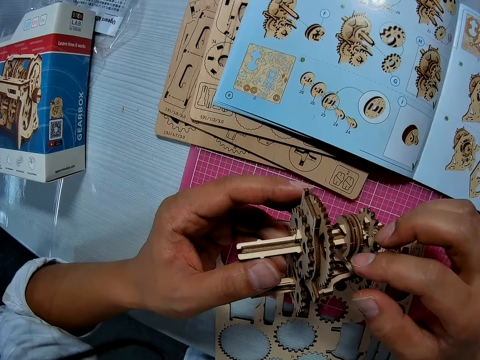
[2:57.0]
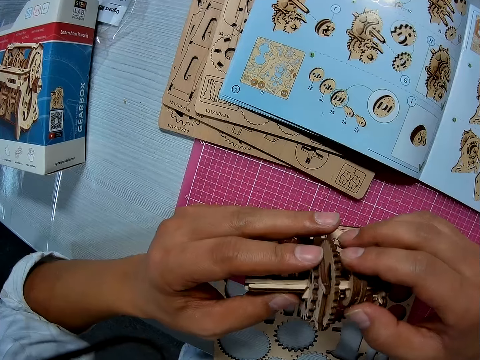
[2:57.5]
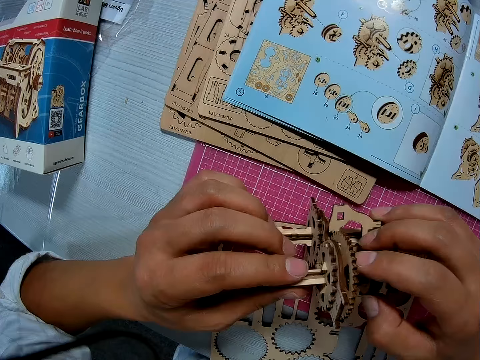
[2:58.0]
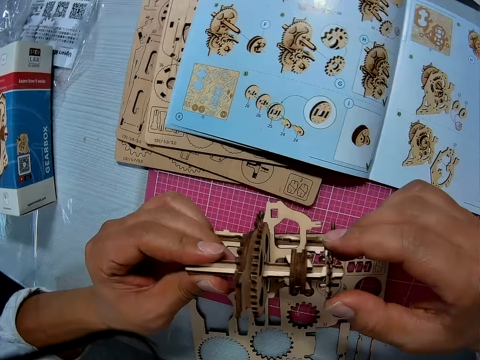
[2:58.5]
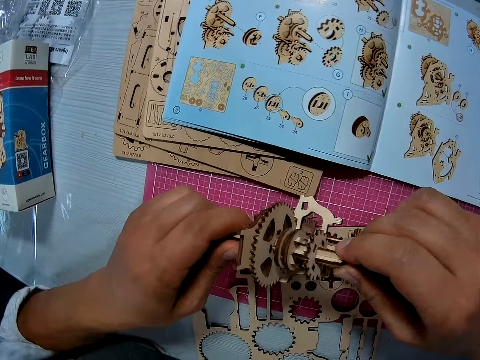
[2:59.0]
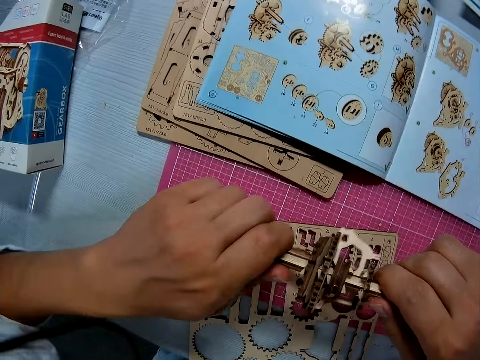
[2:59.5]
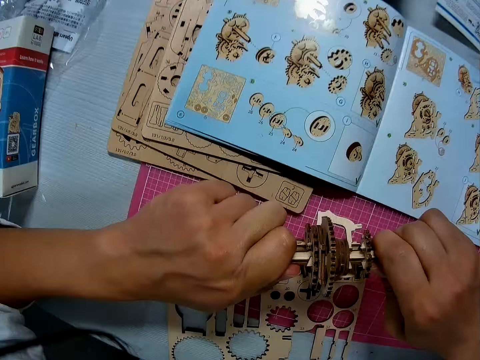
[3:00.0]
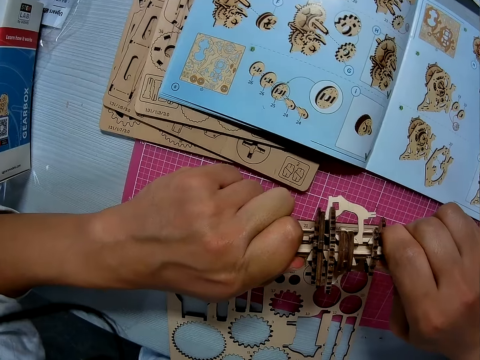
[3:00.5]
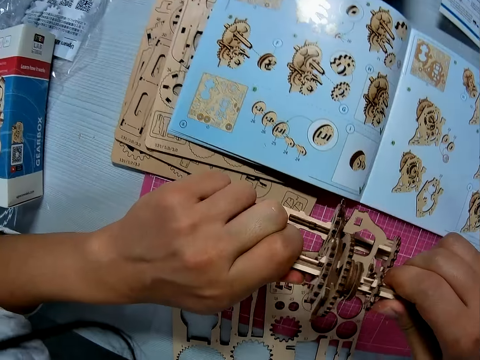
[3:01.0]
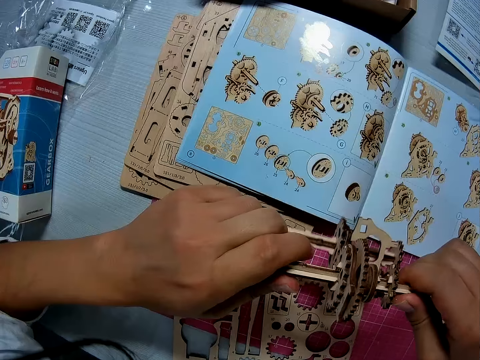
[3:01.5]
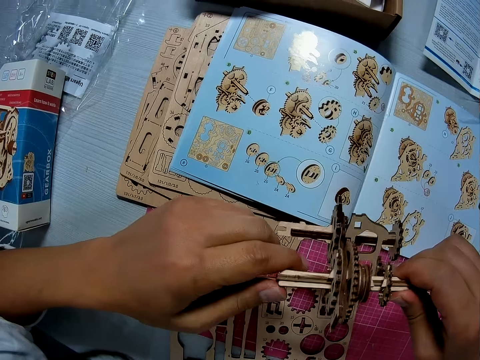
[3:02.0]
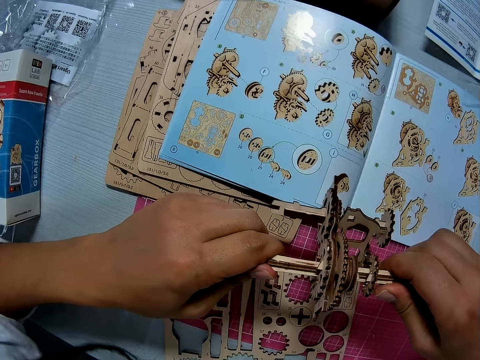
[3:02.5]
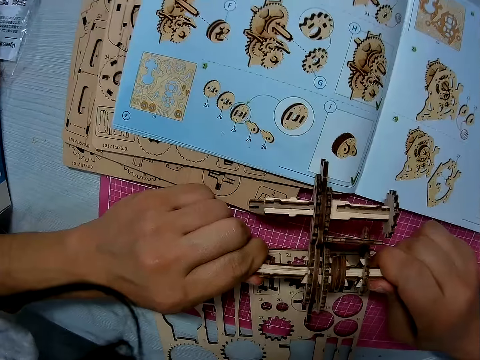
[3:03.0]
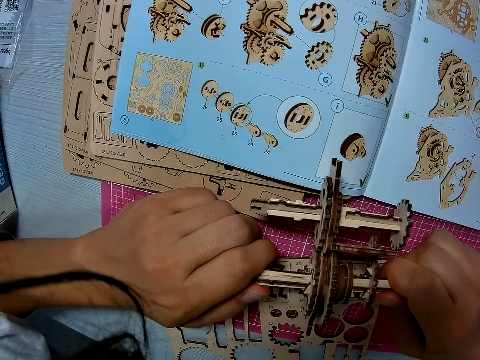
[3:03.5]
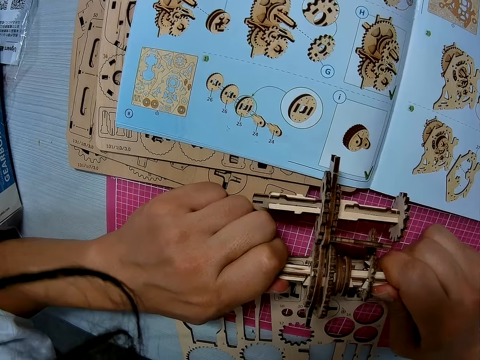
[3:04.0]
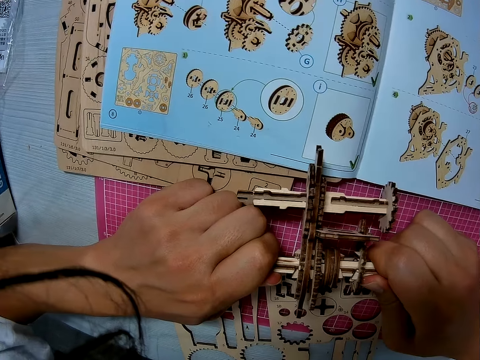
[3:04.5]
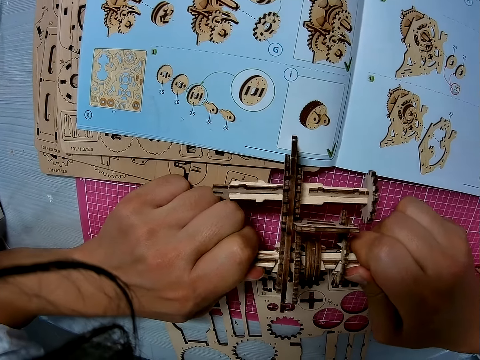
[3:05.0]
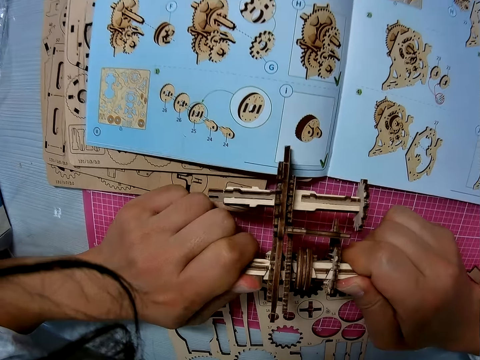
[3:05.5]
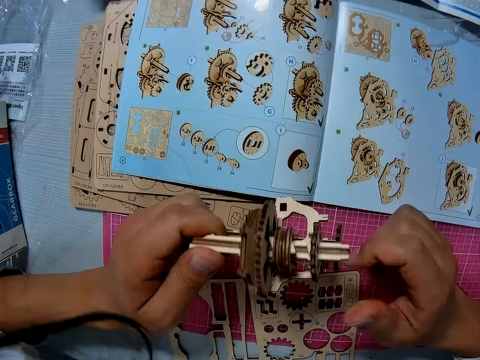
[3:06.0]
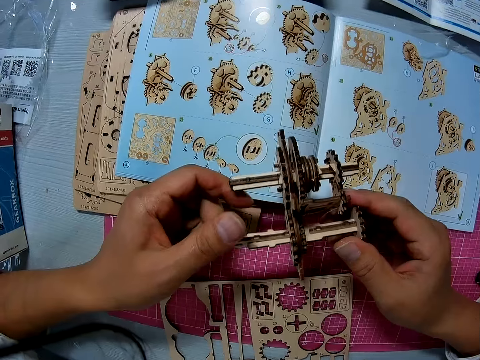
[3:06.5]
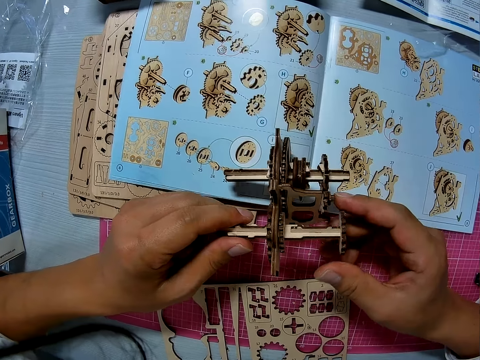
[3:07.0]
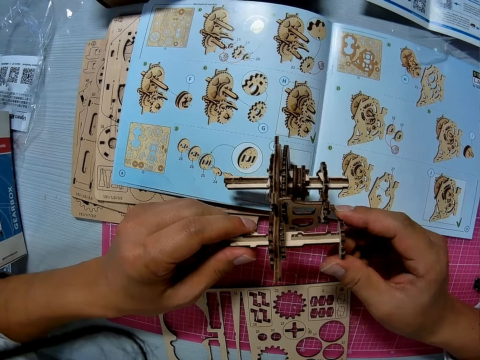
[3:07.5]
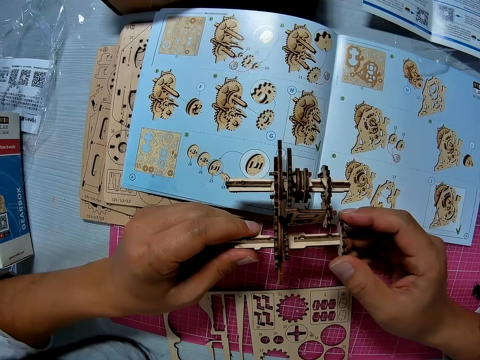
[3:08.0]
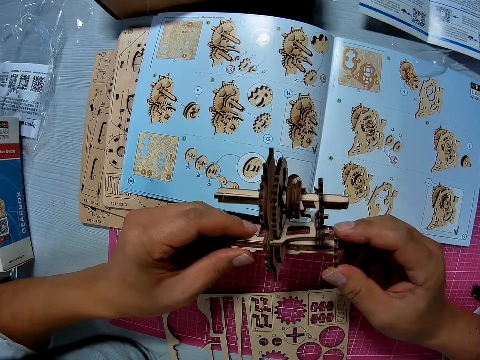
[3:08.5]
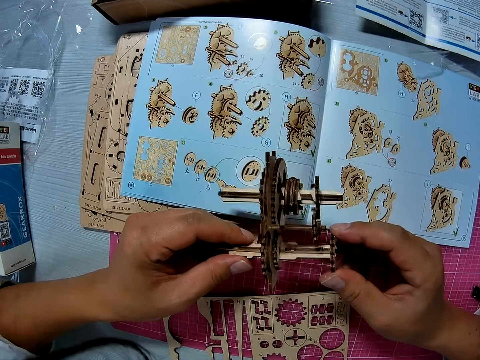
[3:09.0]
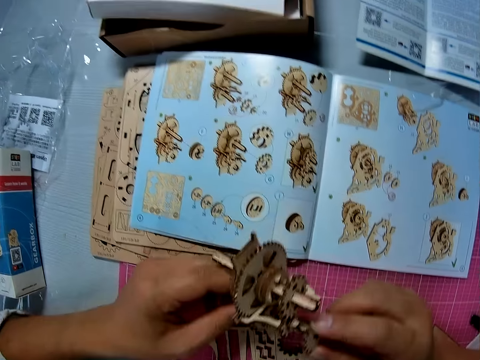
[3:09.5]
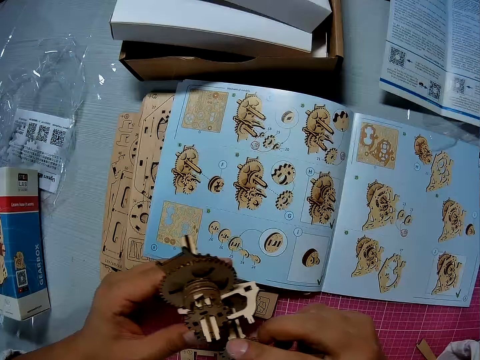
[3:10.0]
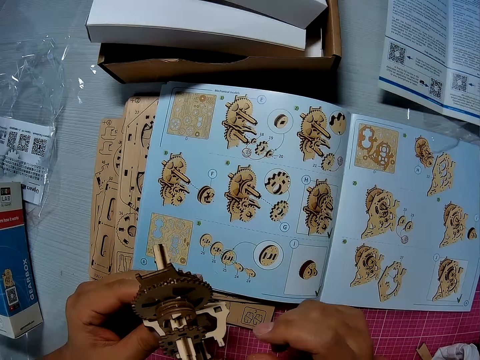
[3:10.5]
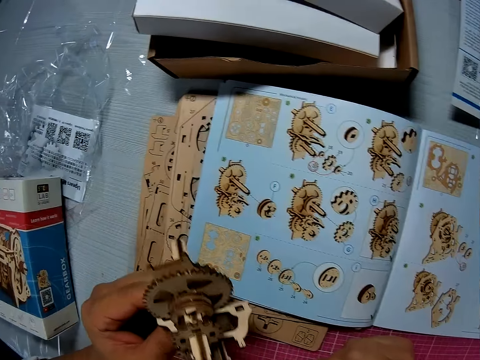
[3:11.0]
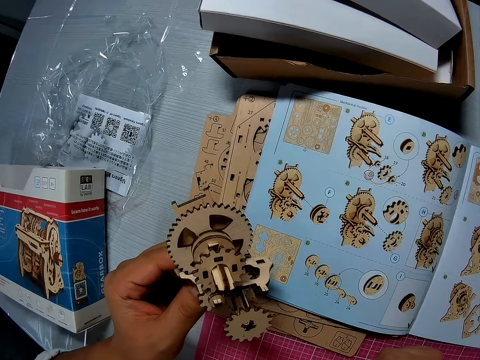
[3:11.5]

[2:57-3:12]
The camera wearer fixes the stem gear. They look at the stem gear.

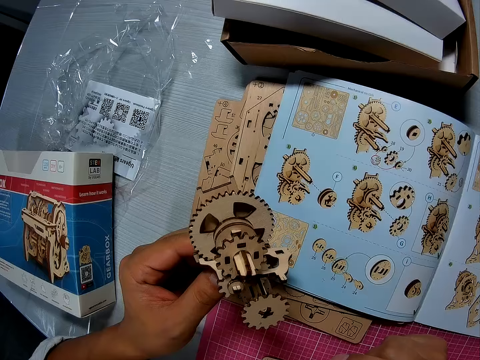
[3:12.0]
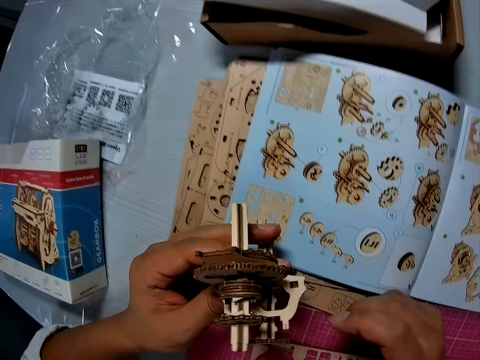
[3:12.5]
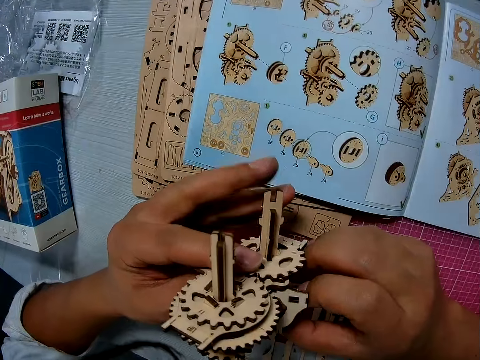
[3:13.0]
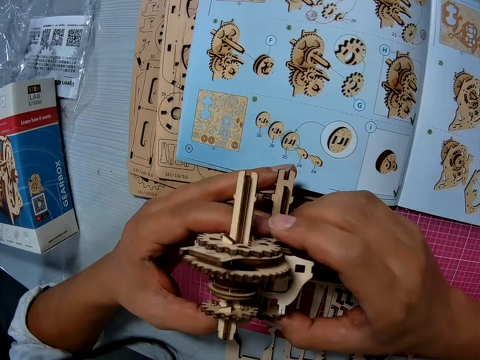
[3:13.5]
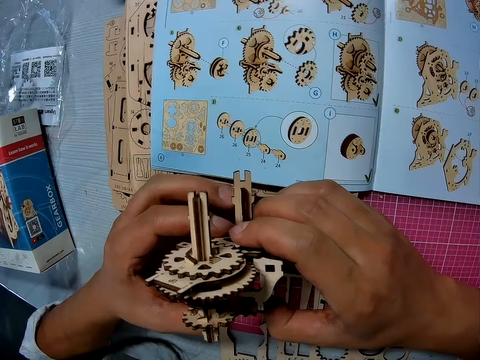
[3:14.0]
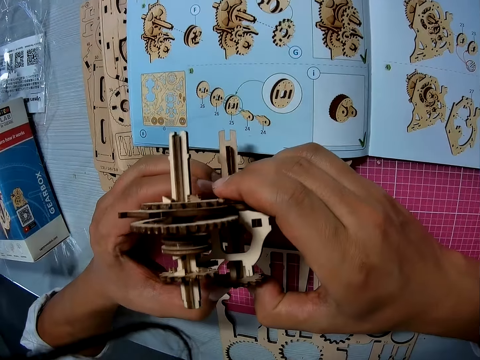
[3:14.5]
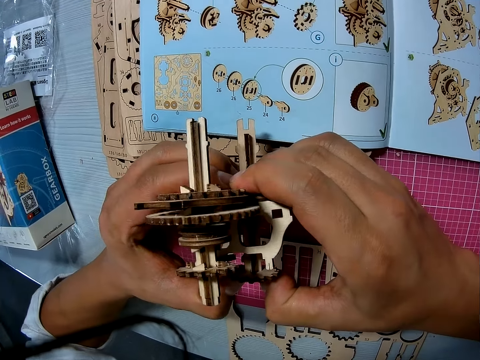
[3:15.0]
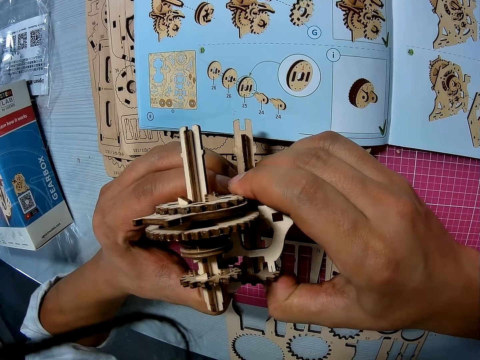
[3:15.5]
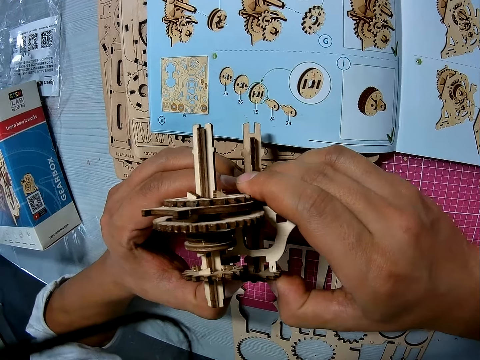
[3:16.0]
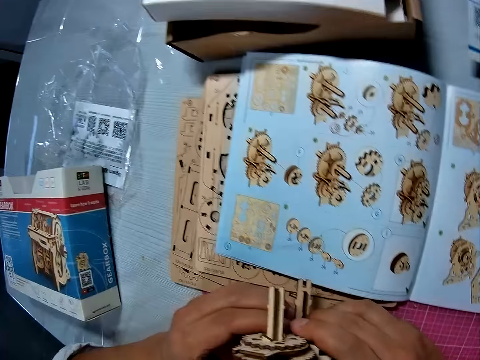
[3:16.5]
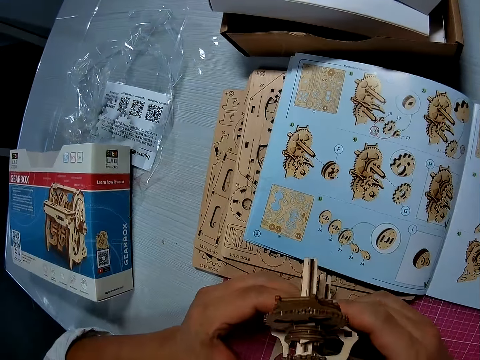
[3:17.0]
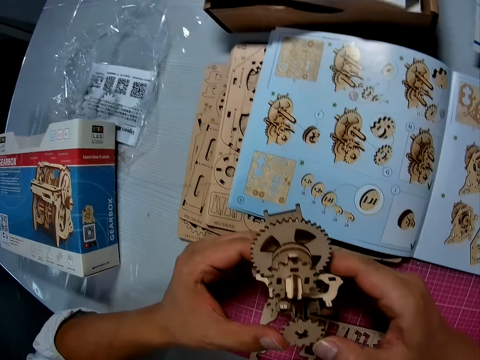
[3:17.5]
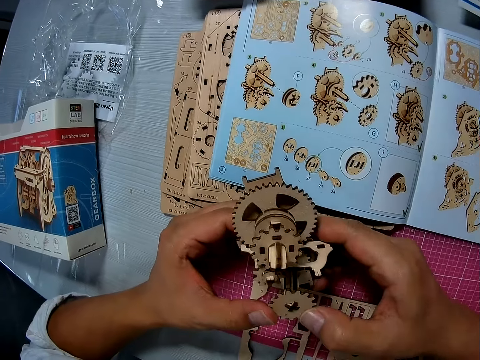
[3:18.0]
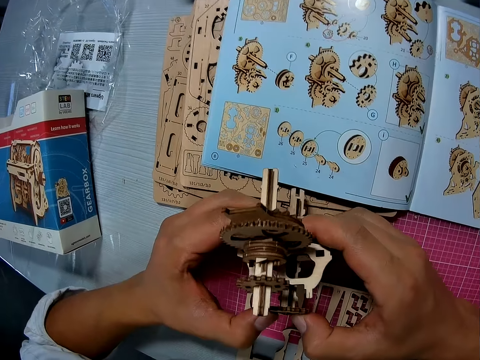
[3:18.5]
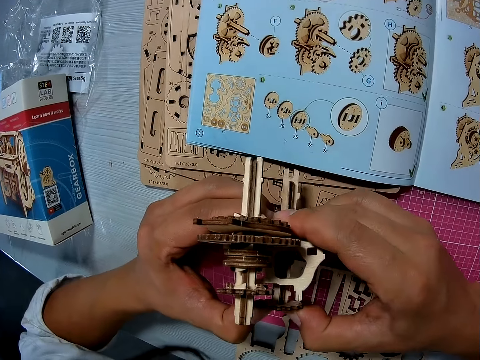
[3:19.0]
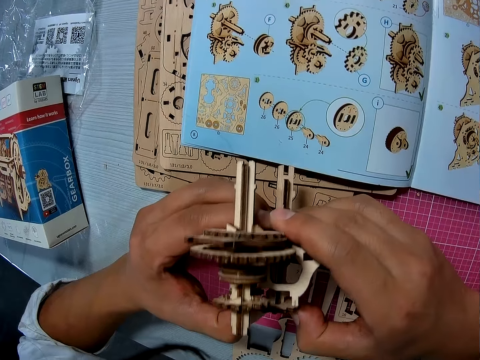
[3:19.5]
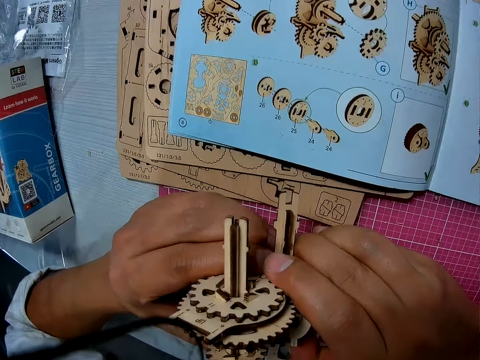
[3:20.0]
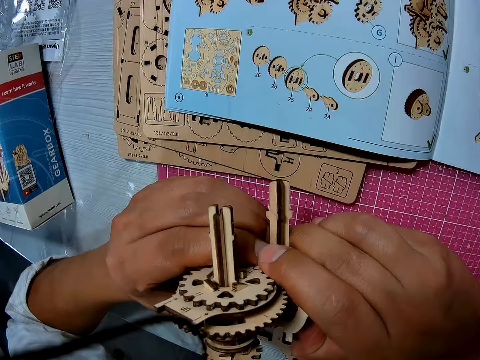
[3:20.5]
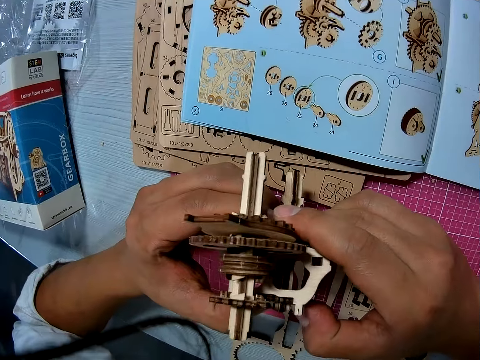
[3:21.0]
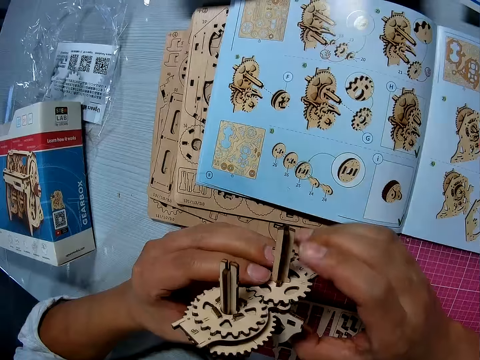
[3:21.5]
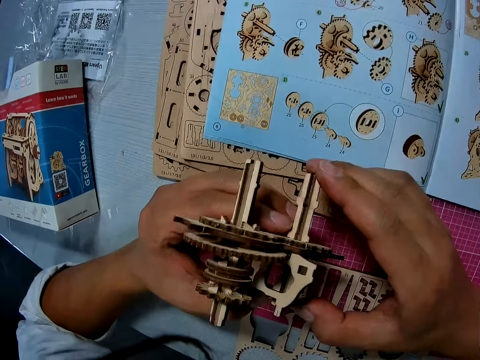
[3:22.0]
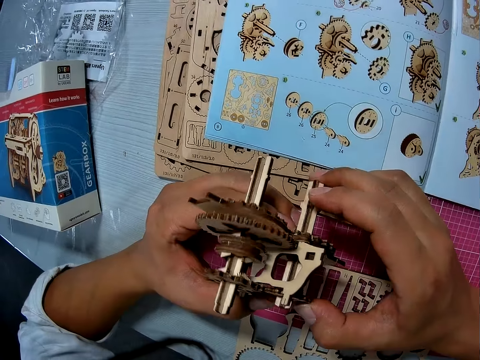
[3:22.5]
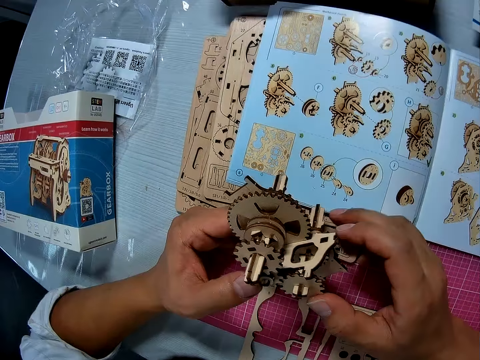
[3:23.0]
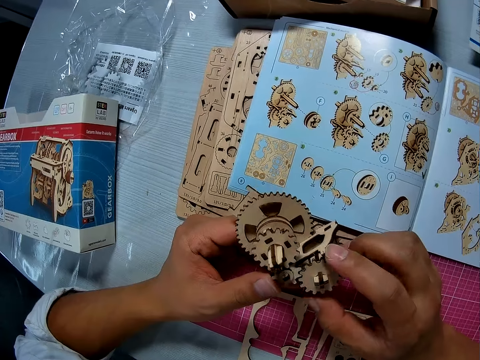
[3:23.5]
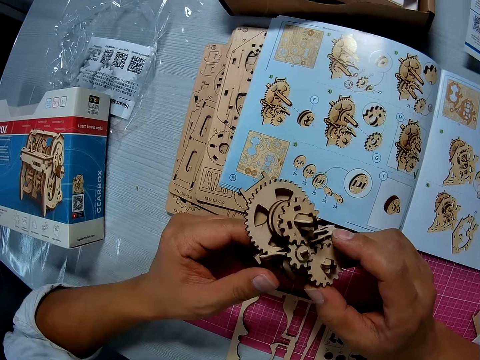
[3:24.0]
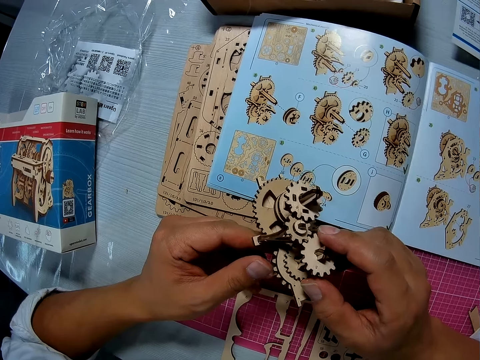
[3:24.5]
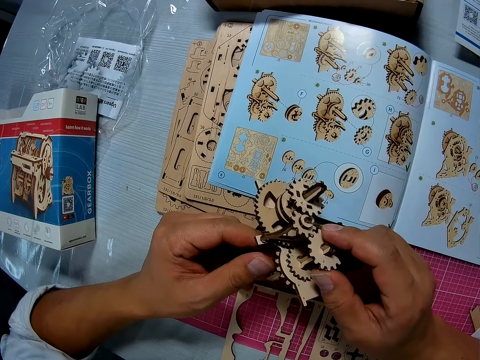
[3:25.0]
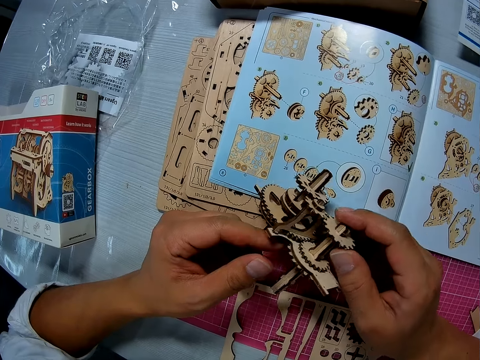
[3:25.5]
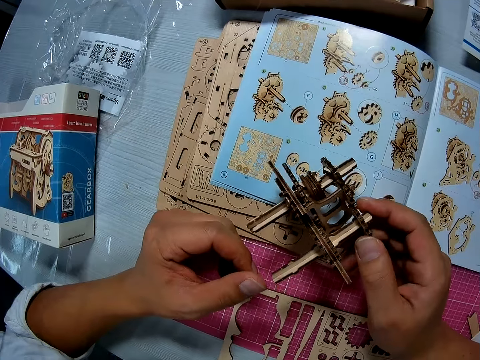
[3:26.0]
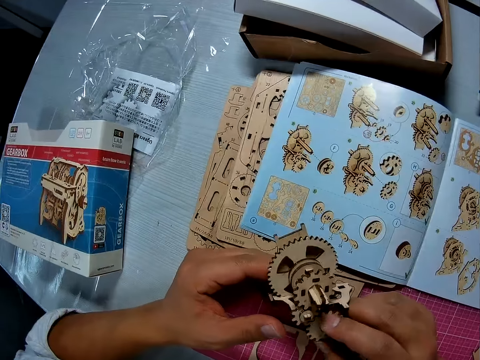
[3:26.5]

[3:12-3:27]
The camera wearer fixes the stem gear. They look at the stem gear.
